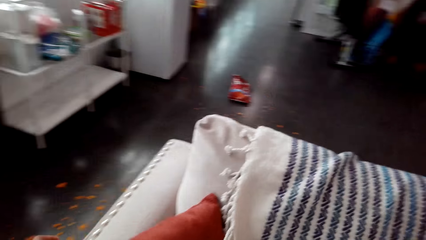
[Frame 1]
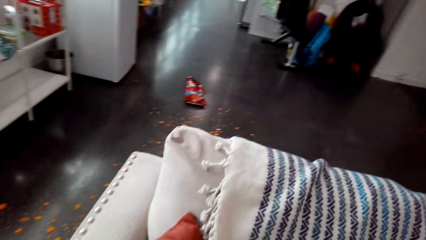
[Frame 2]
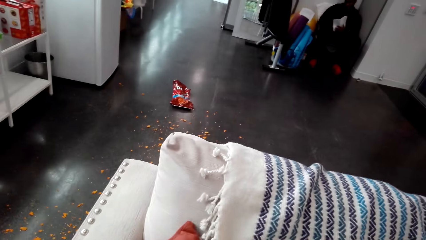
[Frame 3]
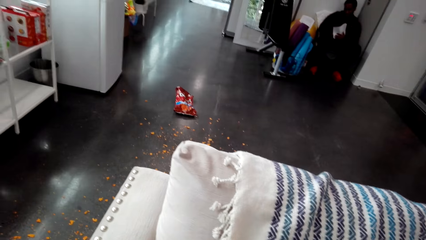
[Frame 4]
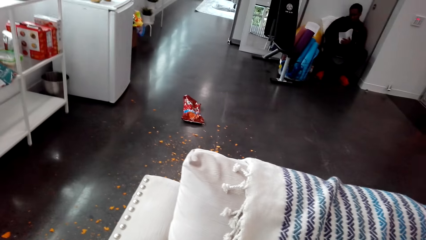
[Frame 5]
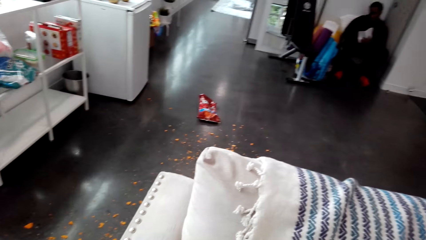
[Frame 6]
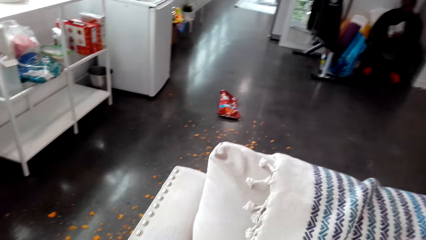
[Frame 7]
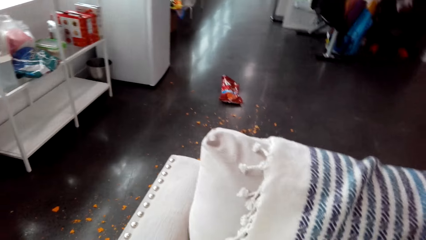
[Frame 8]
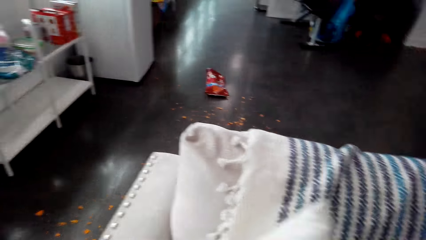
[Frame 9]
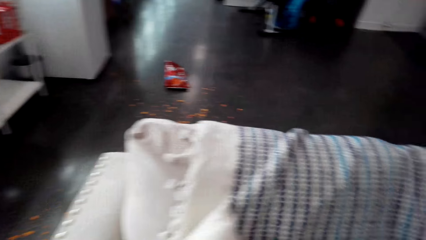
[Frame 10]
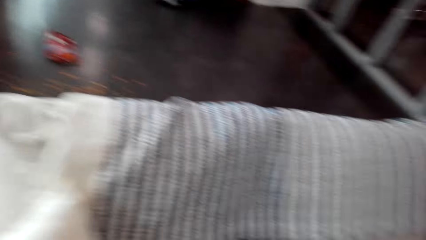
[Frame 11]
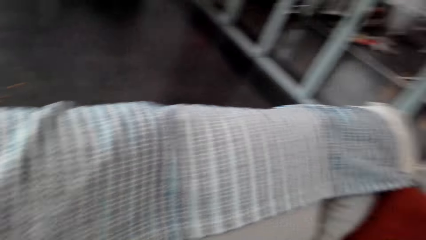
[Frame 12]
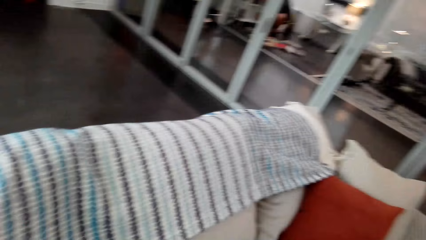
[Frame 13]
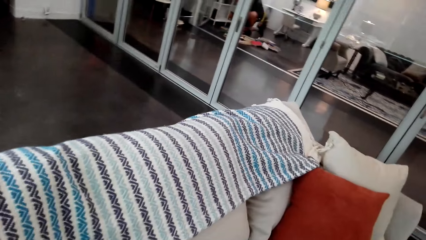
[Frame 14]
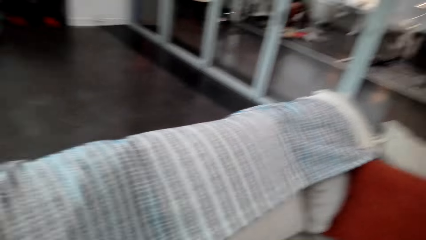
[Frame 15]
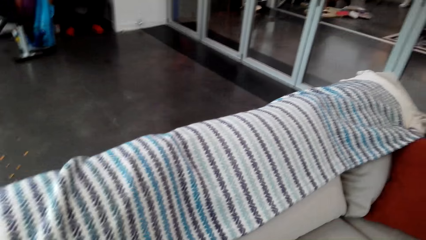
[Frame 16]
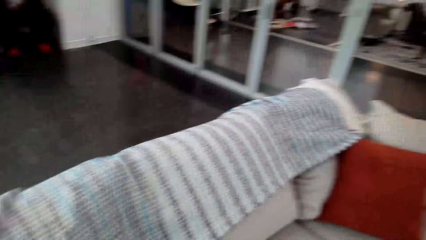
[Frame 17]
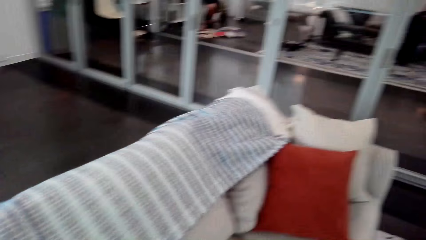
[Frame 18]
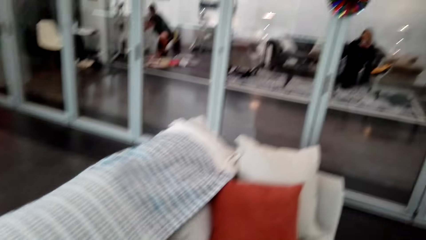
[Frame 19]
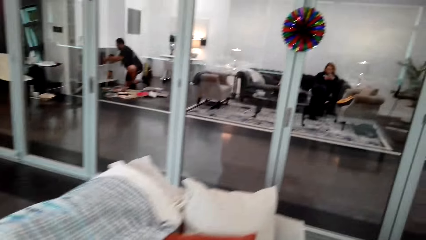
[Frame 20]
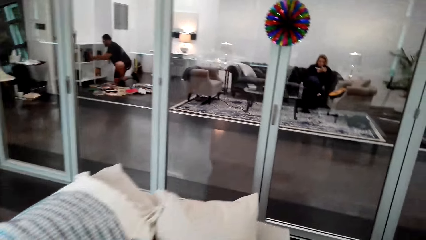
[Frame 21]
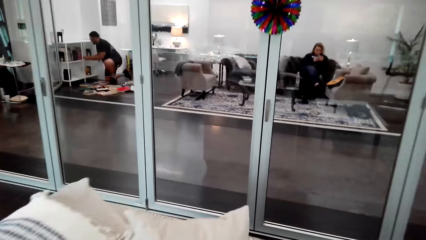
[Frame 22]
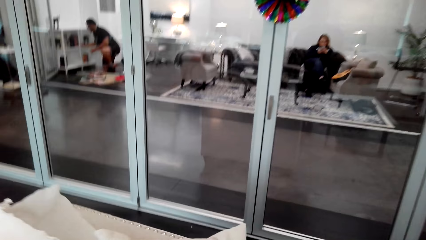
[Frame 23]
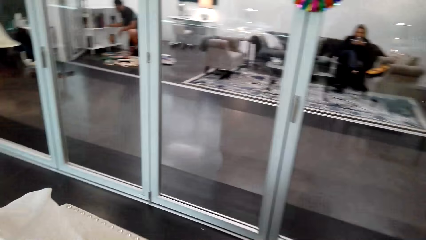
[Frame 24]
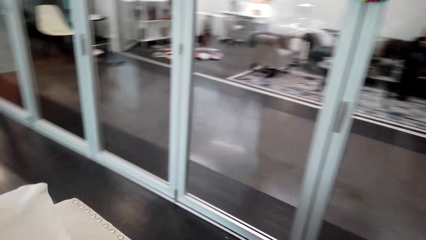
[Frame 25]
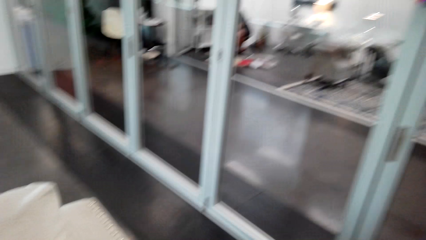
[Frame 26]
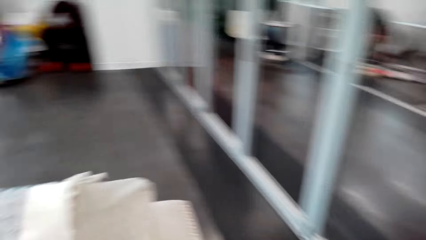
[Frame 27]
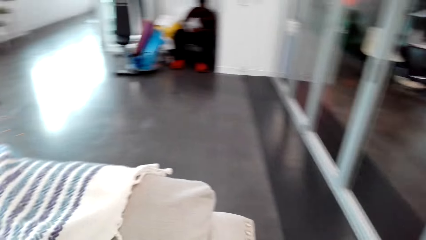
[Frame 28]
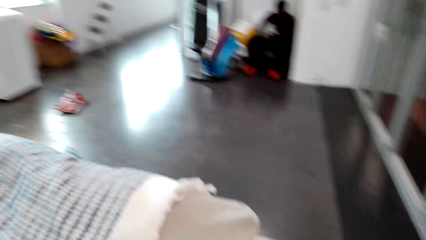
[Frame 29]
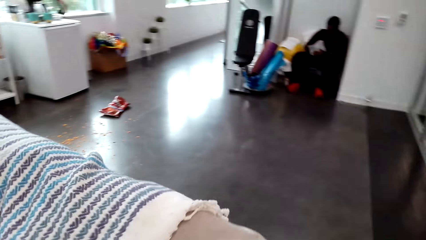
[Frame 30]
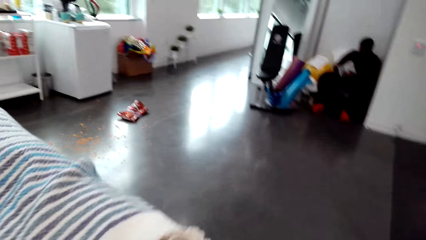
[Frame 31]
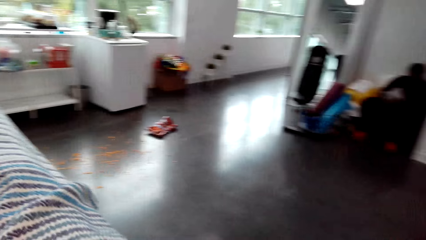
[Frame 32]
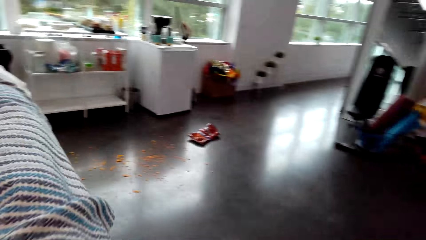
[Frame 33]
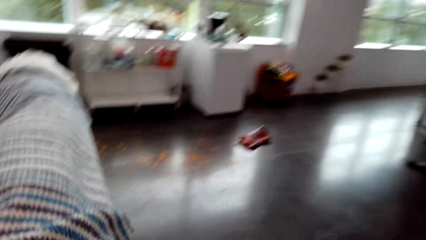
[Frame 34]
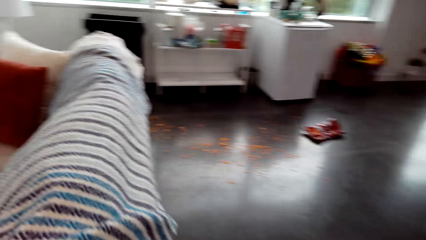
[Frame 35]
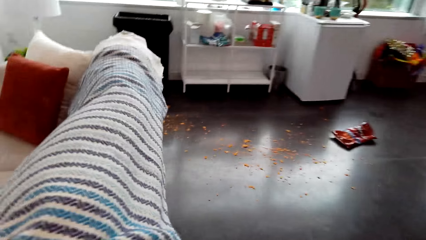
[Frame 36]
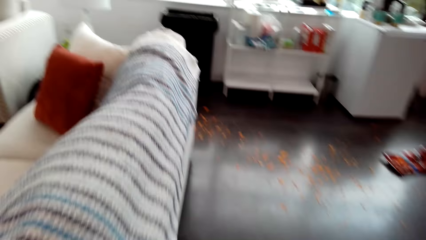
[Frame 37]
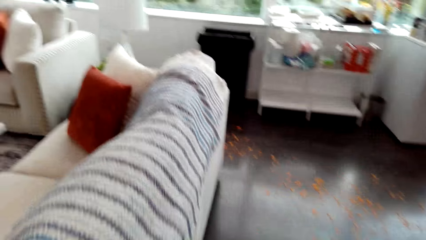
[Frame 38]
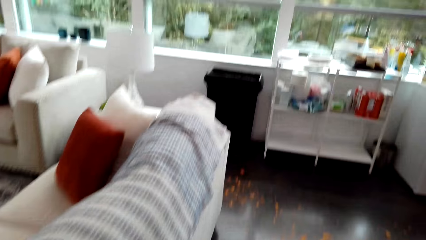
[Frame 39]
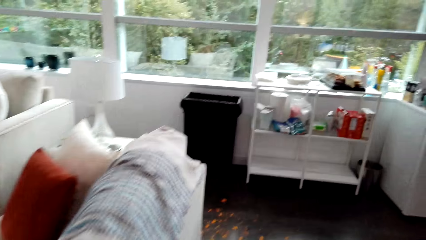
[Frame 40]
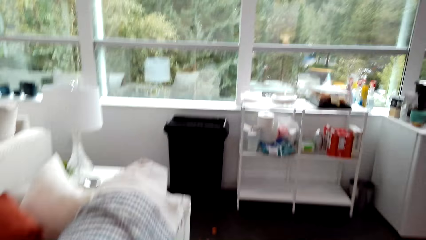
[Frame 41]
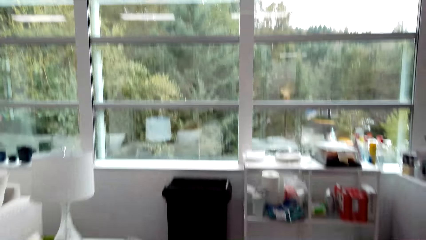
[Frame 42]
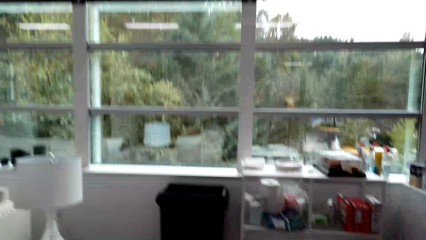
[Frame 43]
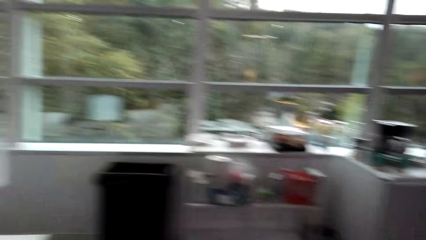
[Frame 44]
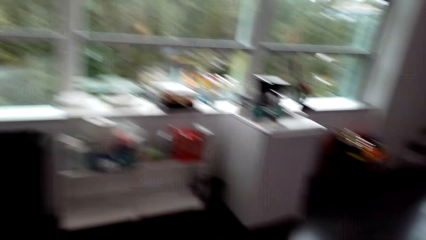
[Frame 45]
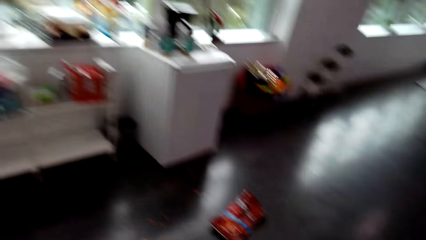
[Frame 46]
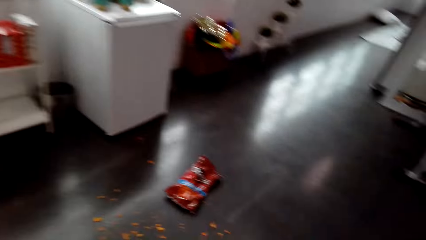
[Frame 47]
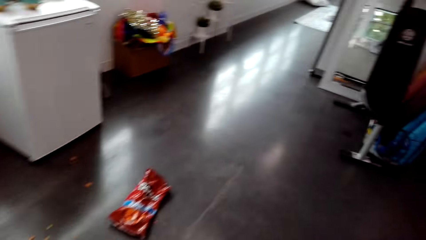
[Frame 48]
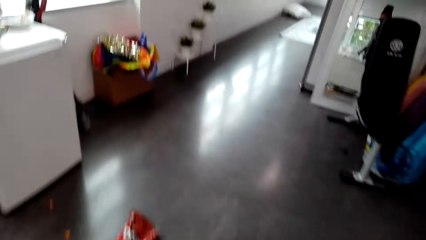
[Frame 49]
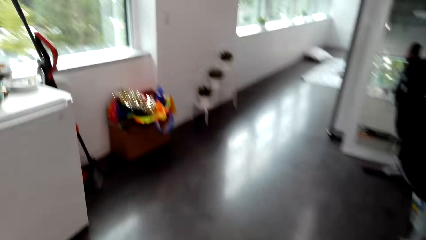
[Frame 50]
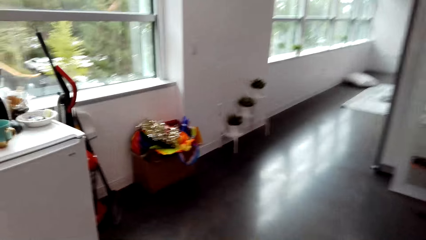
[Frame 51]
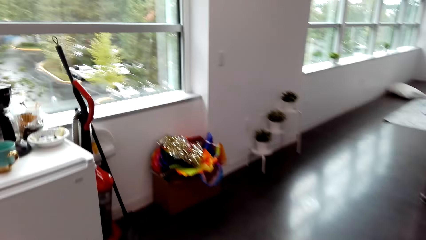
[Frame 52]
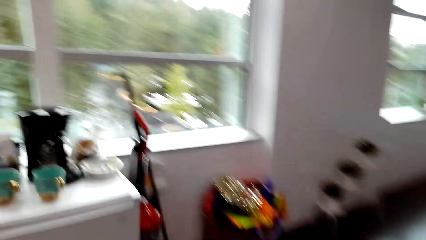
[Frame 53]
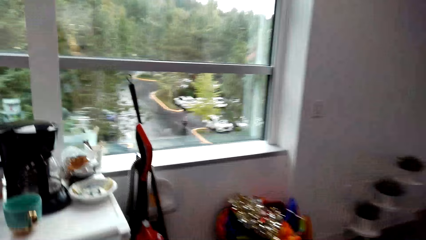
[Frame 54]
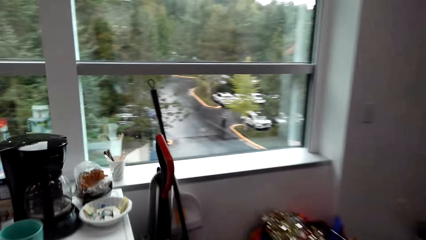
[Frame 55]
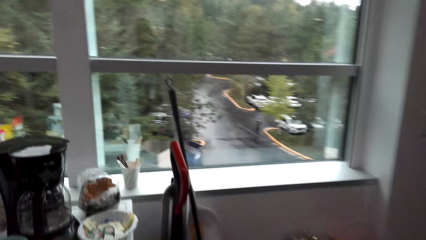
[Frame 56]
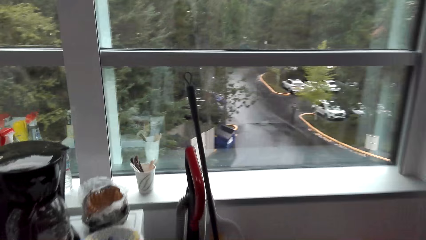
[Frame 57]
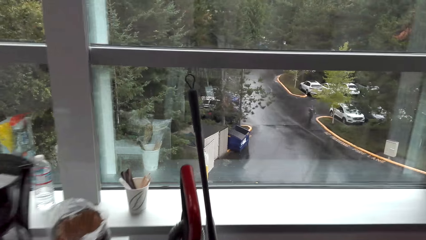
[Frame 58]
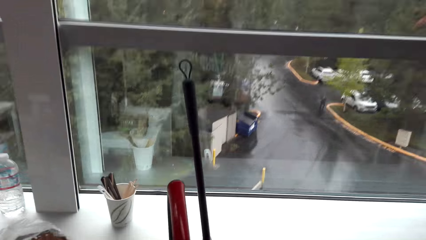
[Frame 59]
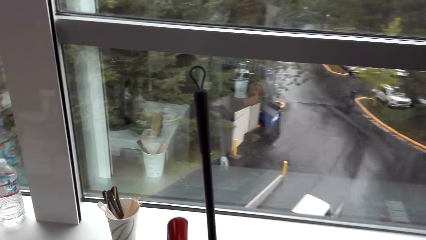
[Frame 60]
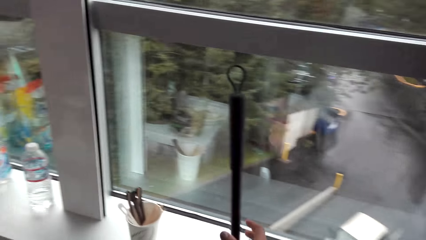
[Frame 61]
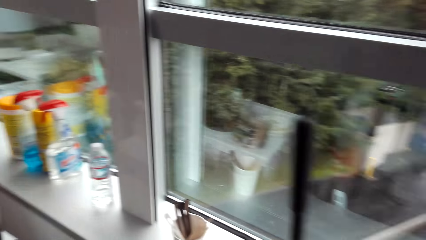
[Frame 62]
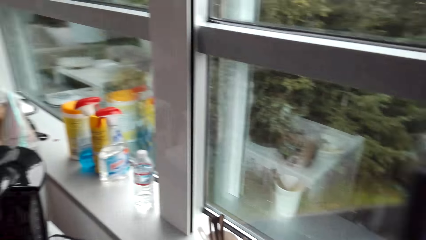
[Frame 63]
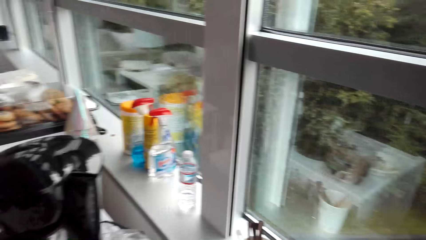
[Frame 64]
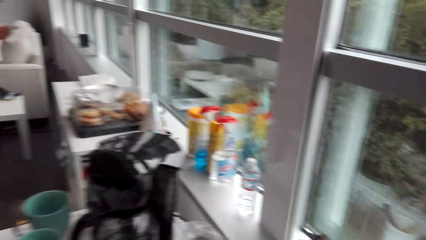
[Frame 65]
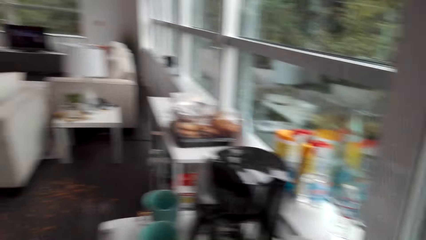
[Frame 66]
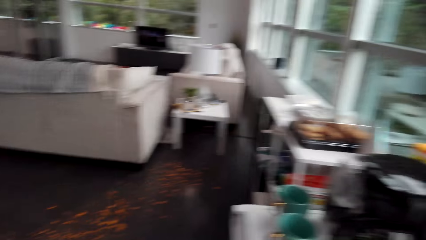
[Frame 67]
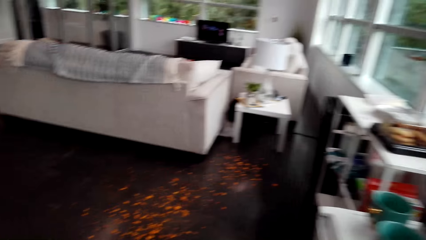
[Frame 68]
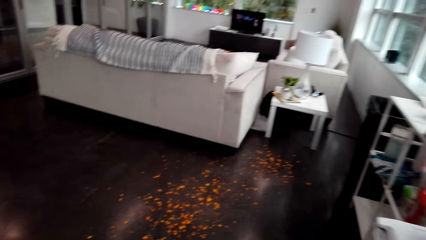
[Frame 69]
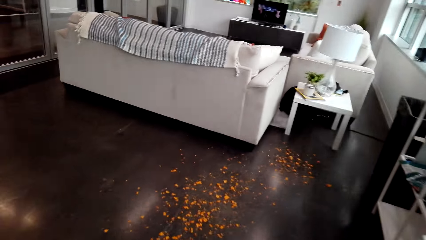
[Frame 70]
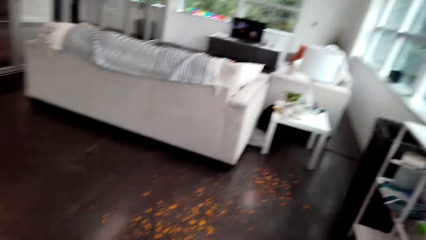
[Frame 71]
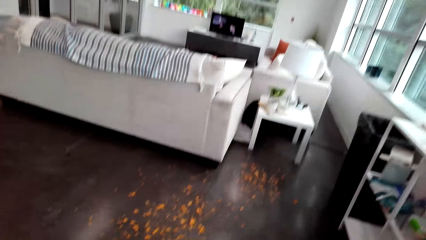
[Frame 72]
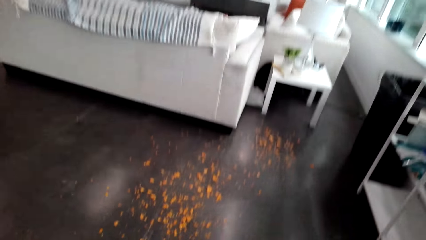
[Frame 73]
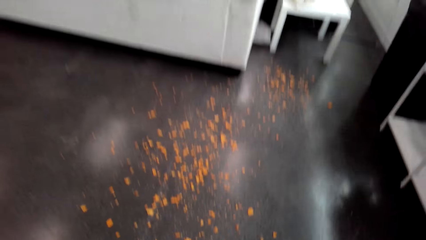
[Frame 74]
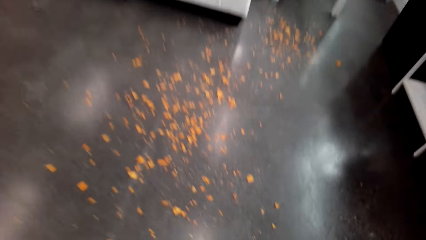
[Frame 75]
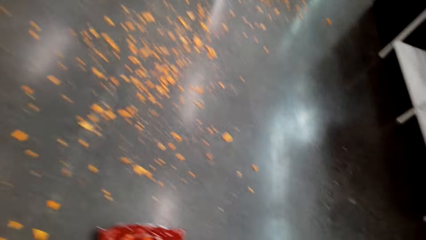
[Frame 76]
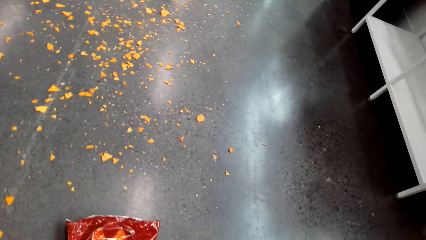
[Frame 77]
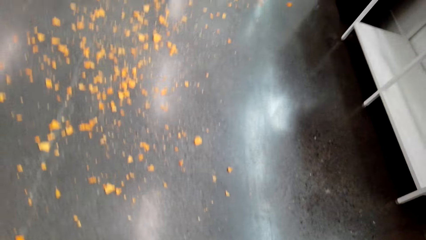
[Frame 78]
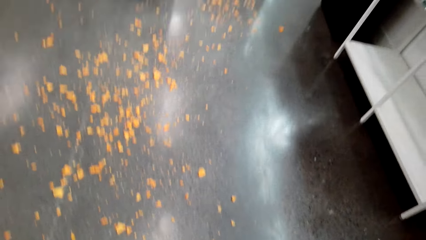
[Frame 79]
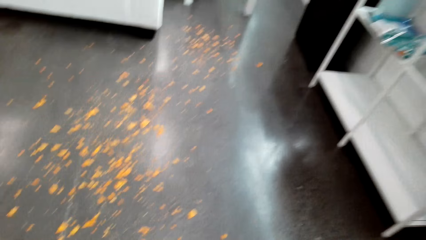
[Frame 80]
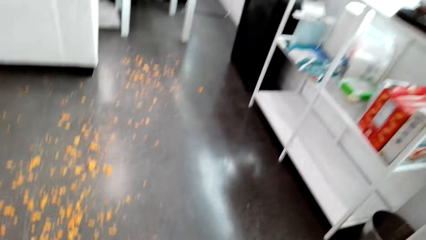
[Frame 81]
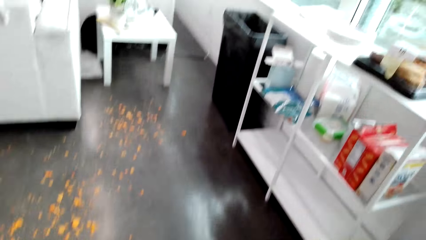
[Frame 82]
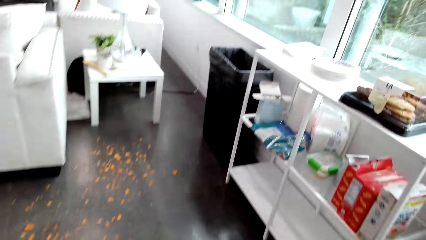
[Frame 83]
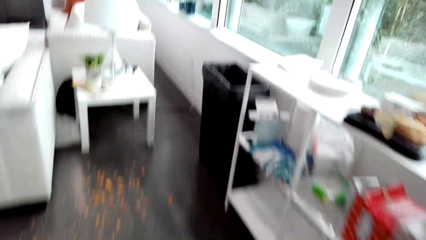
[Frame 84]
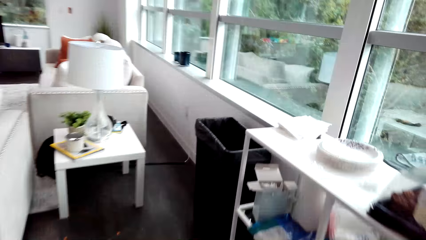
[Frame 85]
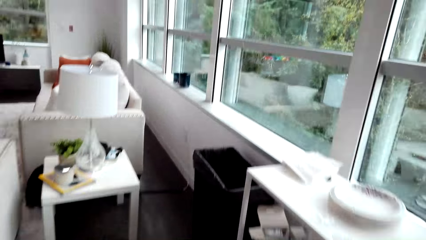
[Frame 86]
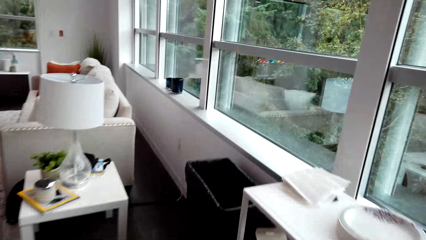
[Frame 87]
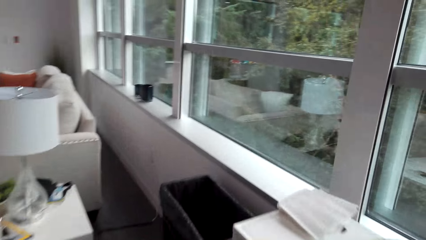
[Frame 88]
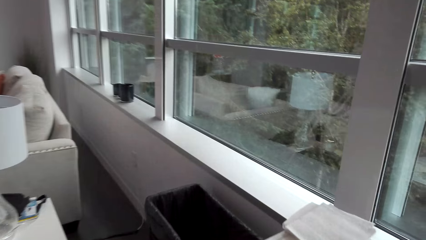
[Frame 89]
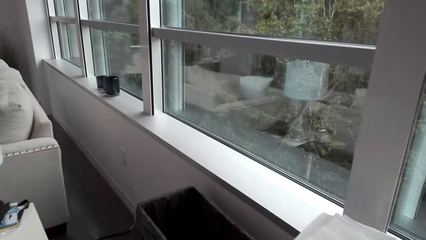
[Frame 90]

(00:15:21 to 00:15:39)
The camera wearer picks the broom. They move around the house, pick the paper and walk around.
